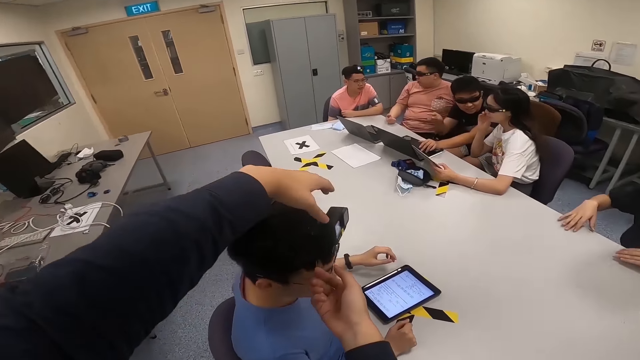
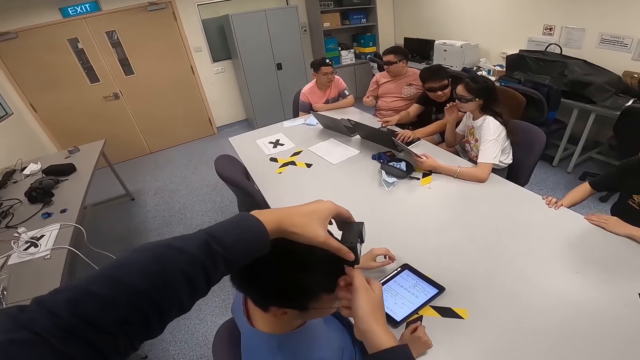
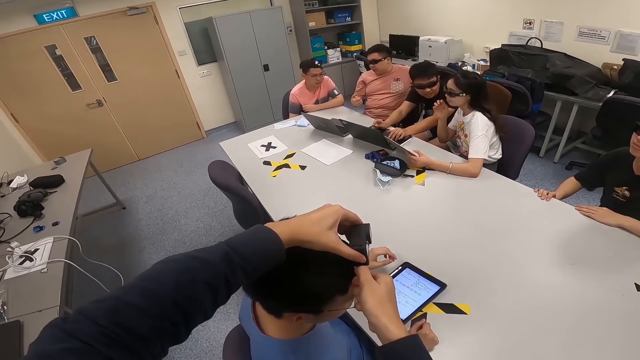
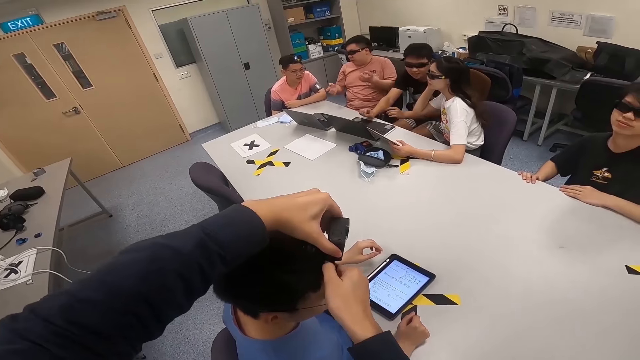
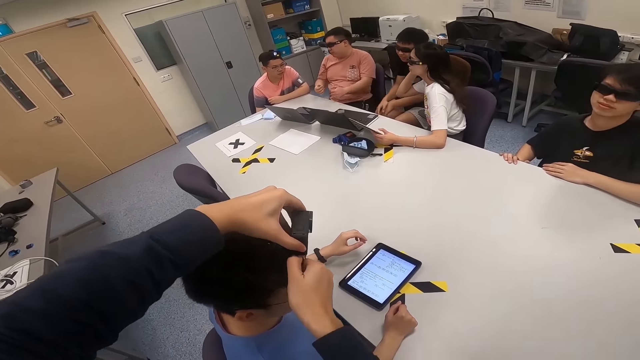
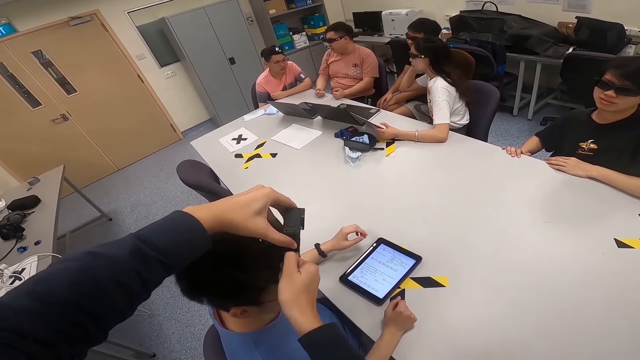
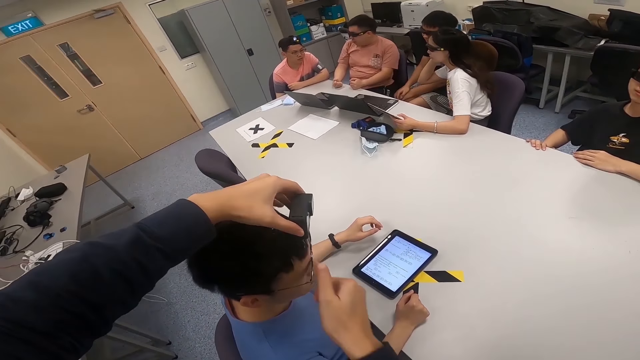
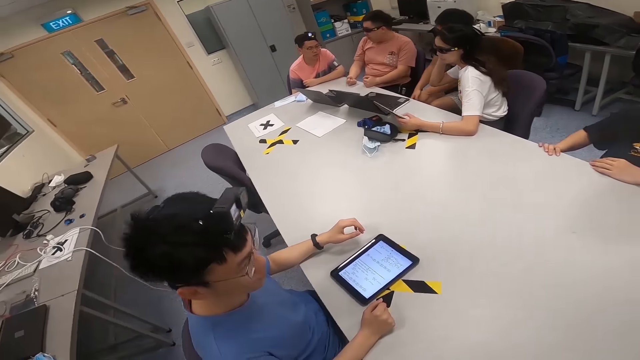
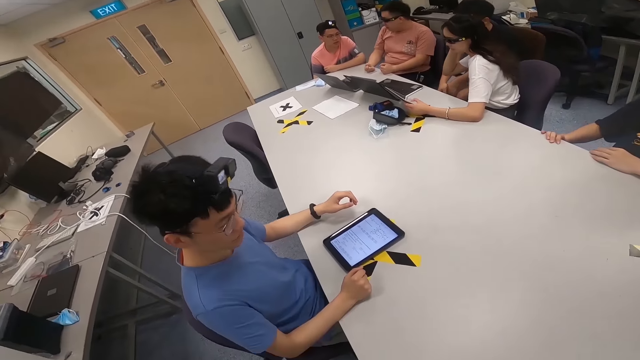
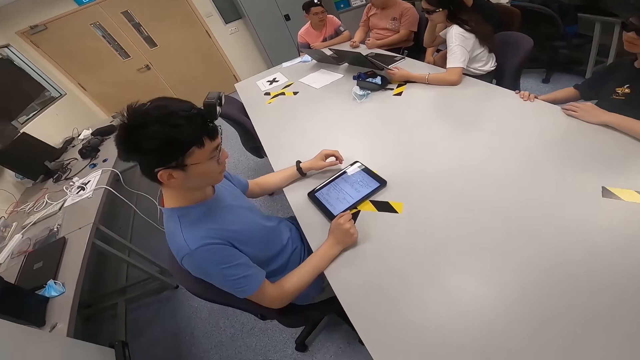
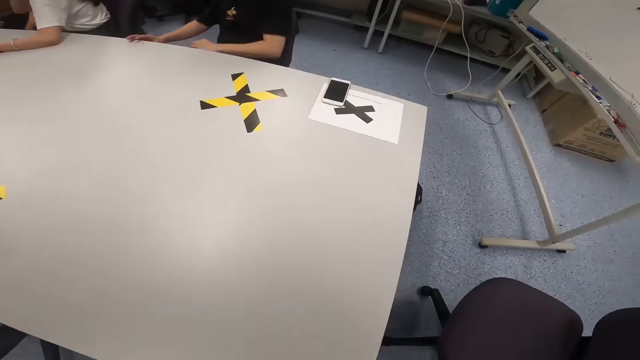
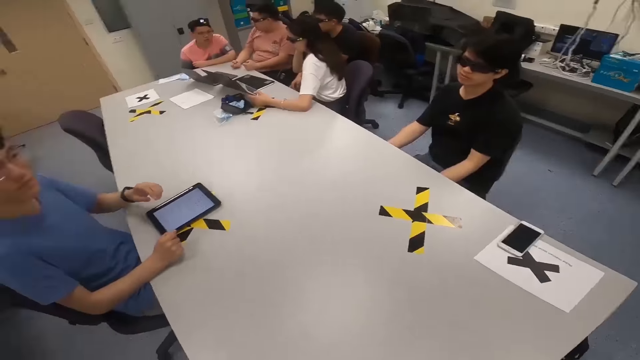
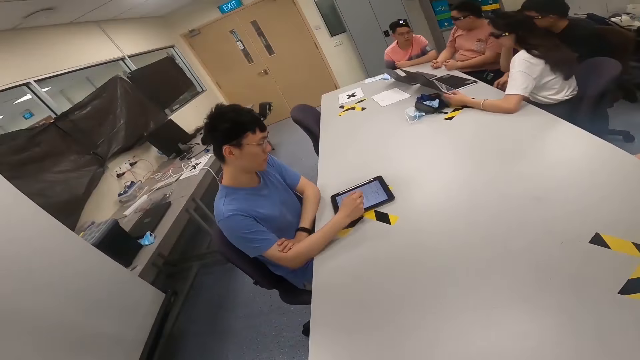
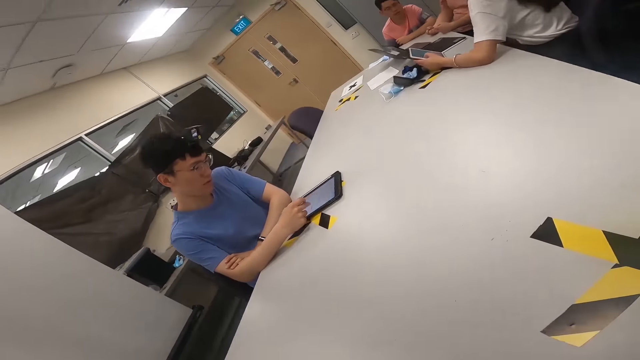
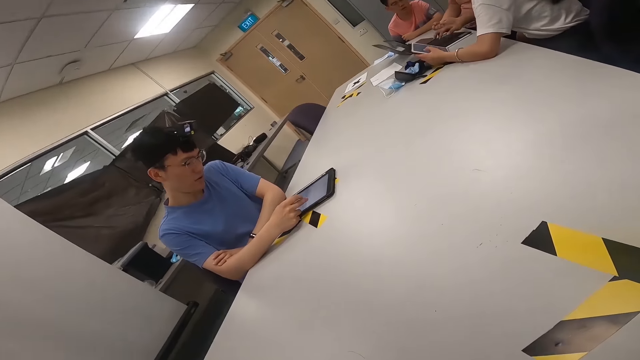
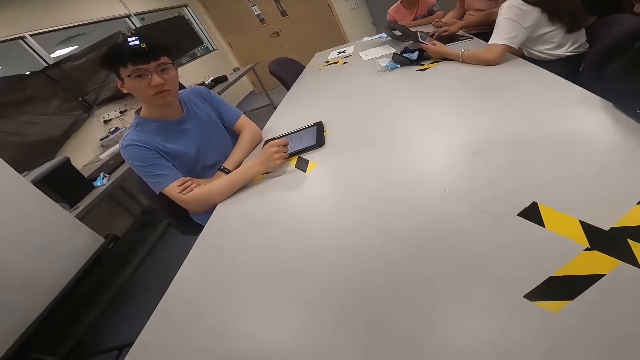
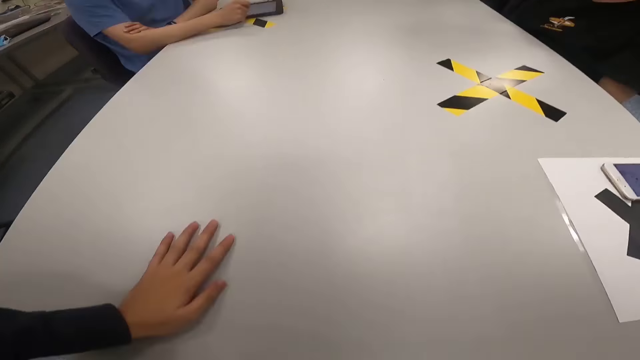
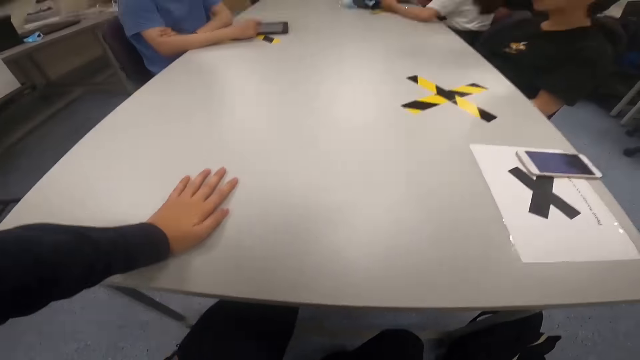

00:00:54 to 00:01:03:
The camera wearer adjusts a camera on a man. Another man moves his hands on a table. The first man looks around a room. A lady adjusts her hair. Another man looks around the room. The camera wearer walks around the room. Another man interacts with the lady. The camera wearer sits on the chair. Another man looks around the room. The first man holds his hand and operates a tablet with his hand.

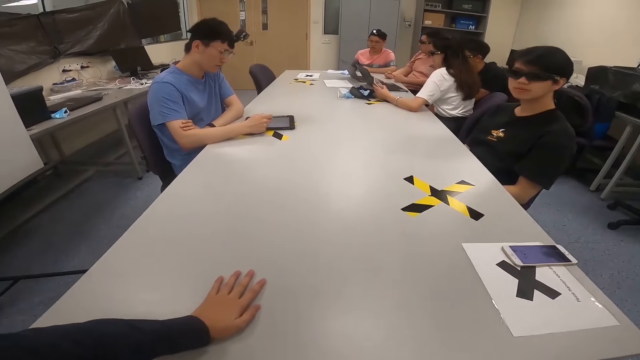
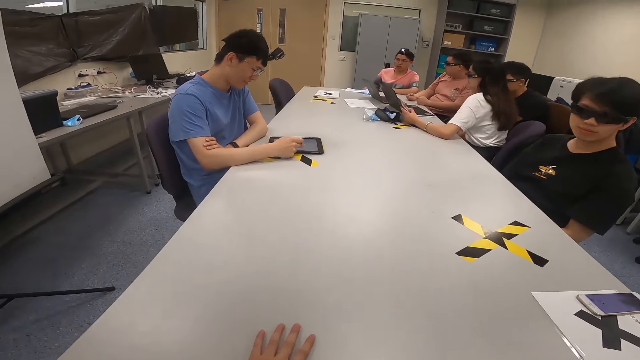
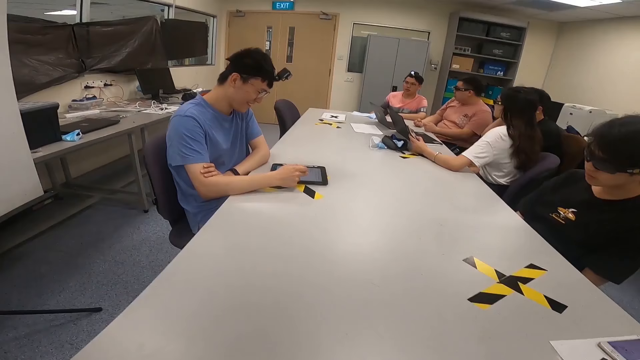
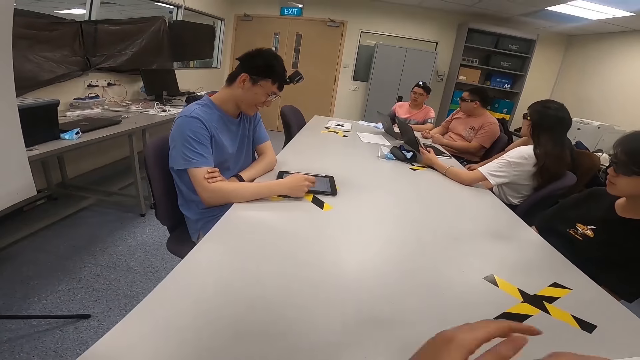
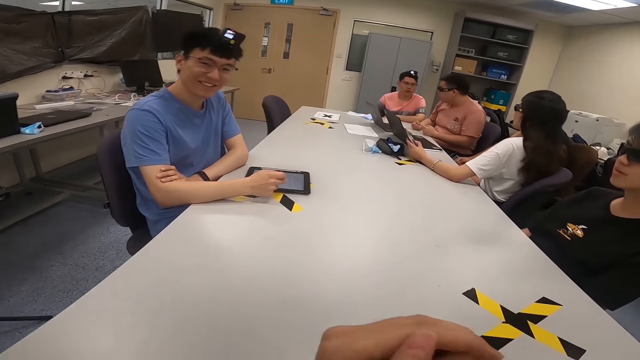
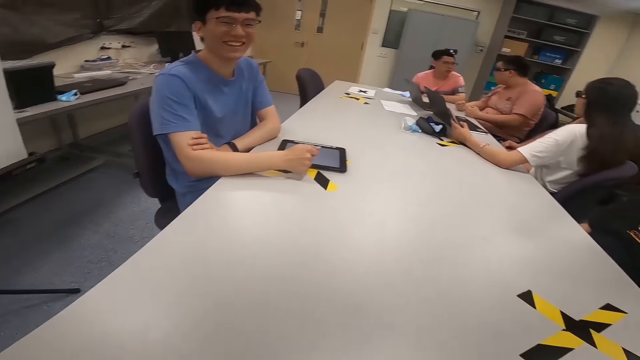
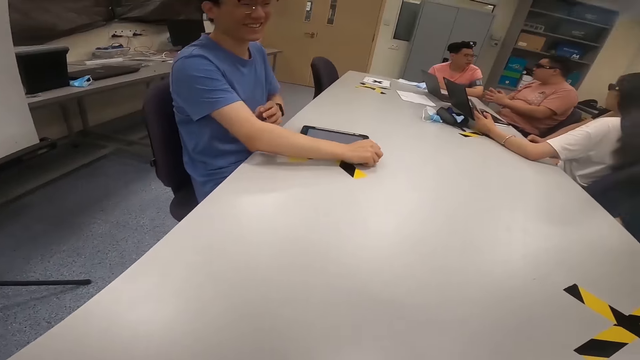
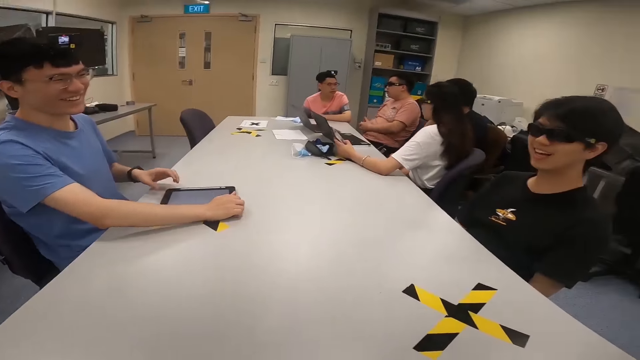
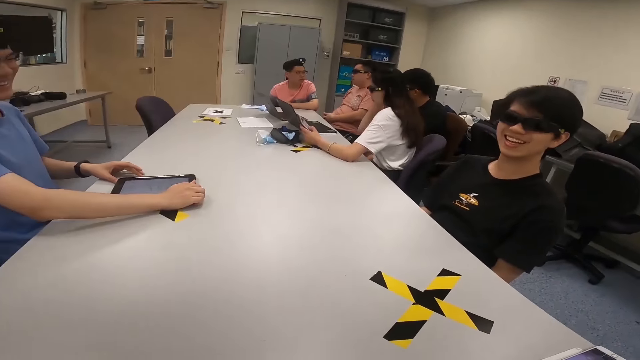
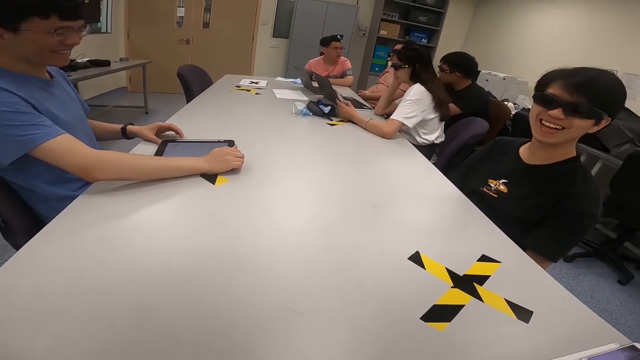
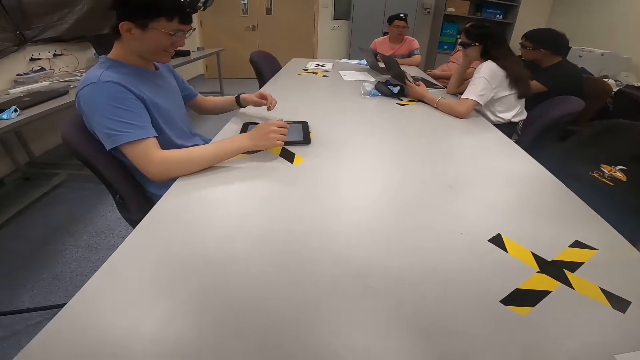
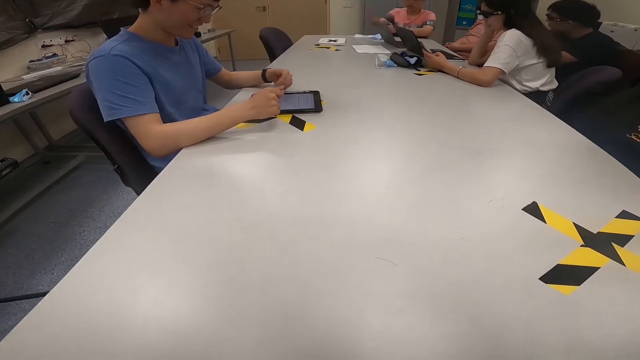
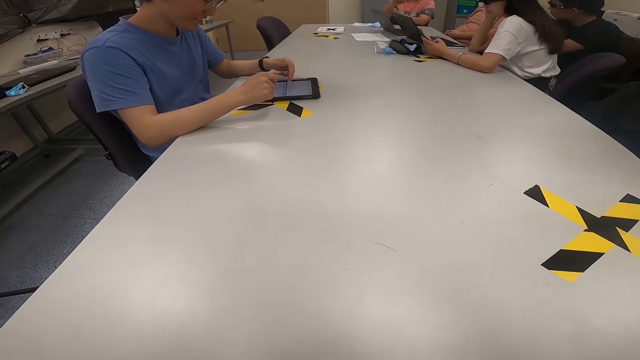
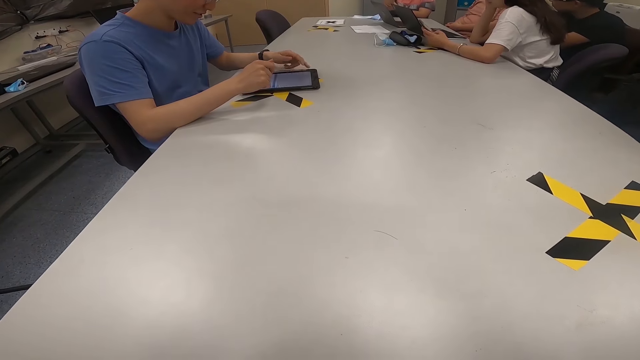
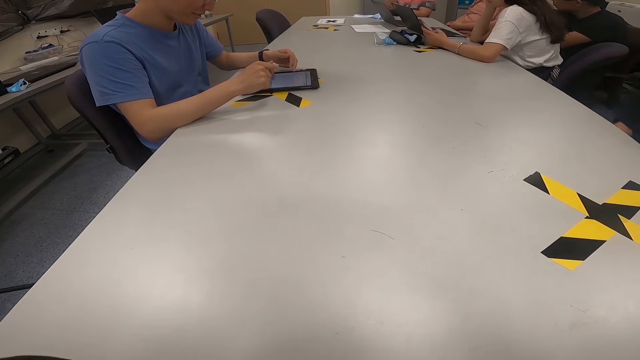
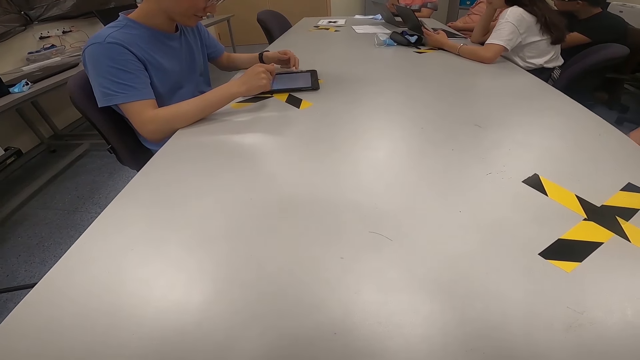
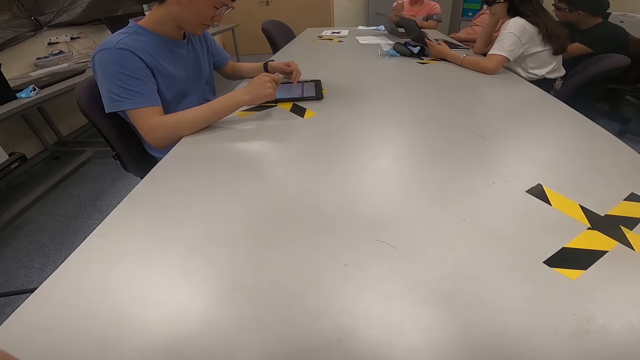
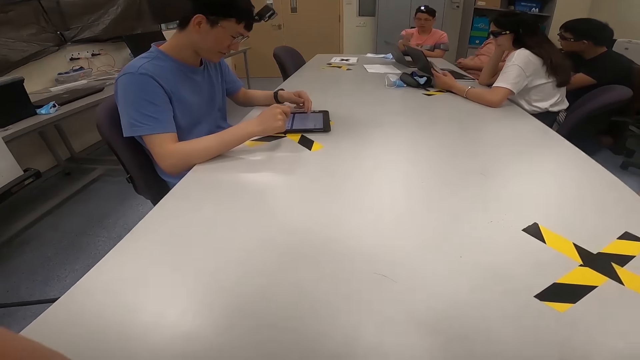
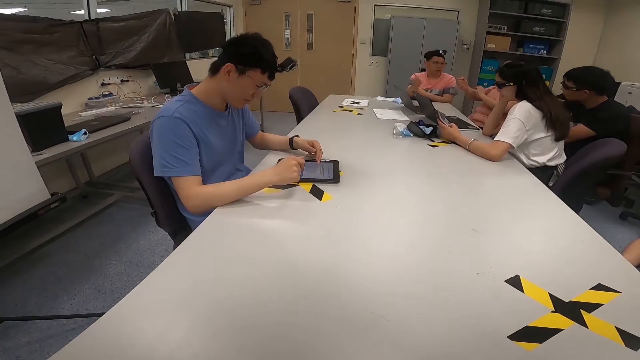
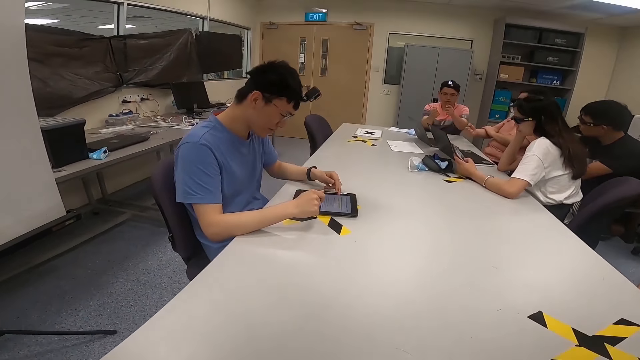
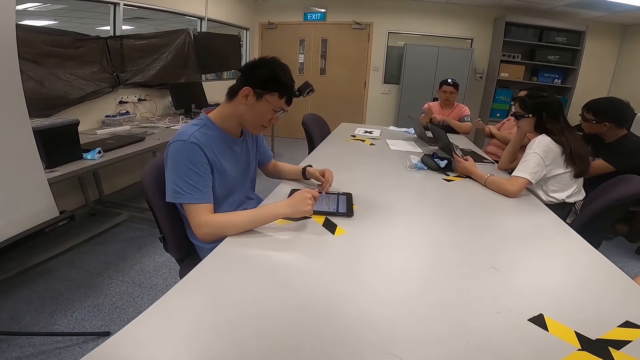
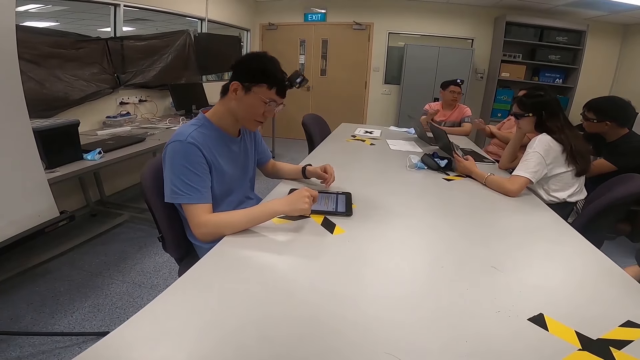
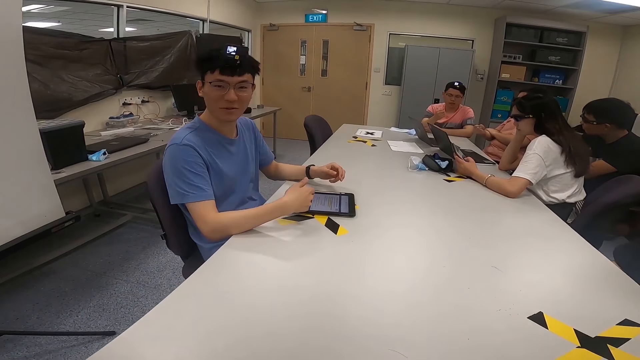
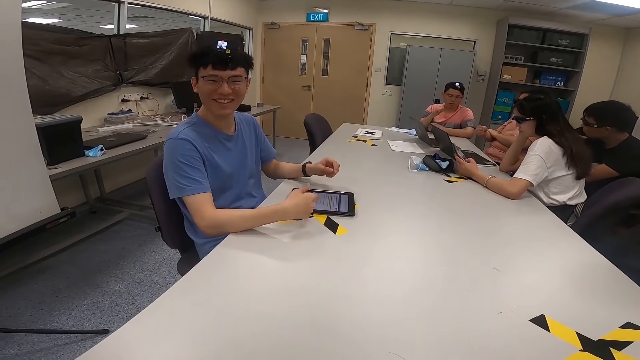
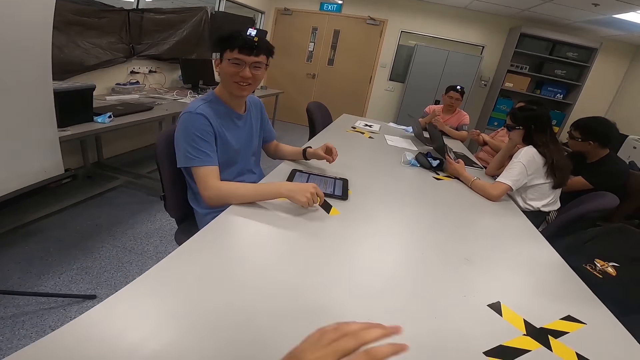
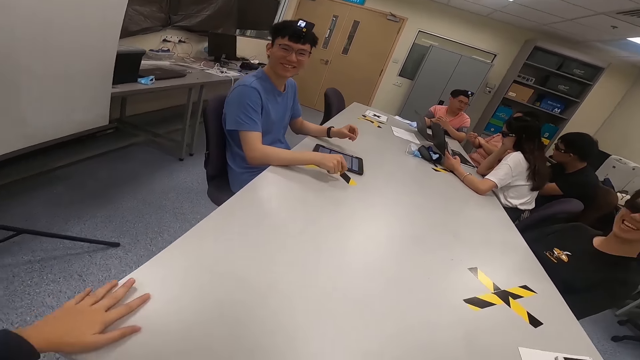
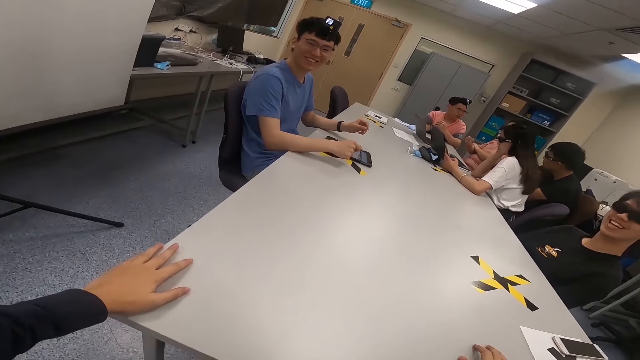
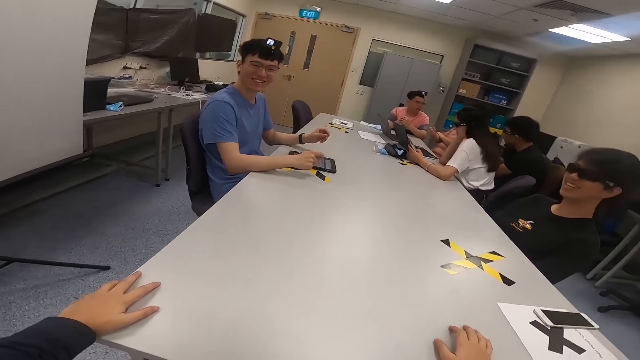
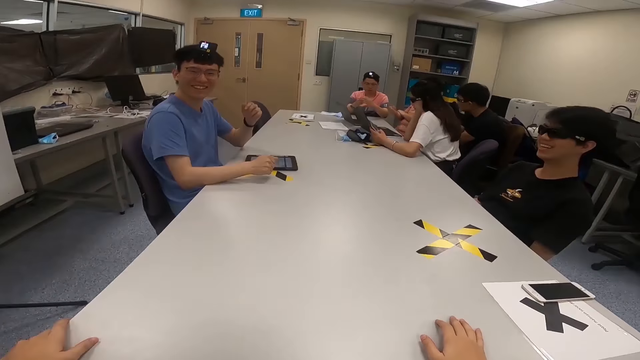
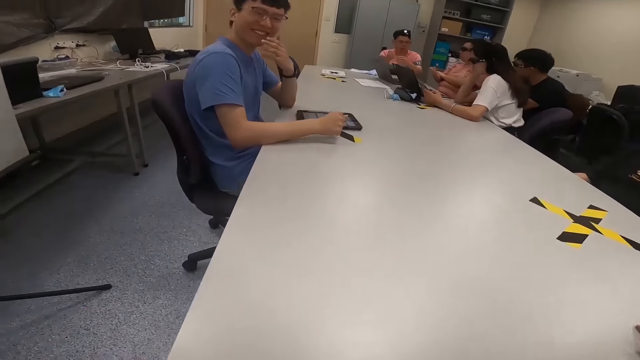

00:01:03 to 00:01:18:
The camera wearer puts his hand on a table. He folds his hands. He looks around a room. A man moves his hand on the table. A lady moves her hand on the table. A second man interacts with a third man. The third man moves his hand over the table. Another man looks around the room. The first man operates a tablet with his hand. The second man holds his hands. The first man interacts with the camera wearer. The third man puts his hand on the table. The camera wearer puts his hand on the table. He holds the table with his hand.
